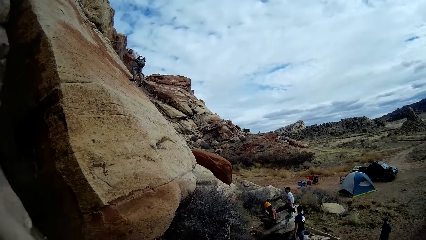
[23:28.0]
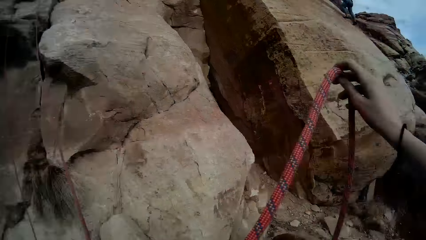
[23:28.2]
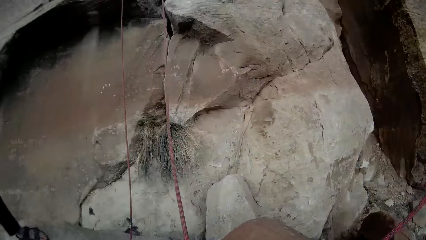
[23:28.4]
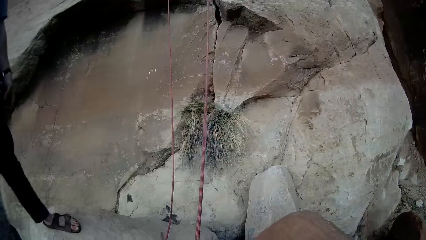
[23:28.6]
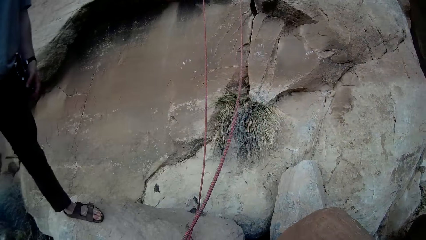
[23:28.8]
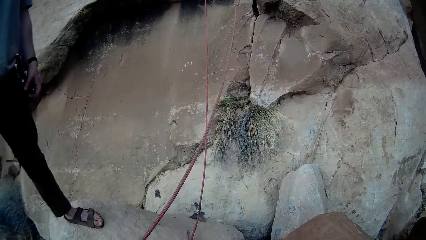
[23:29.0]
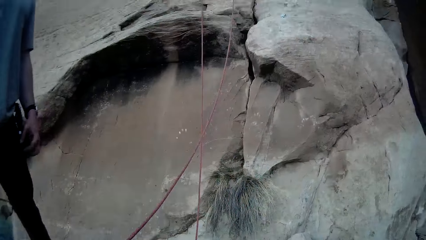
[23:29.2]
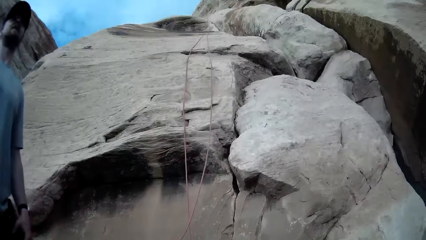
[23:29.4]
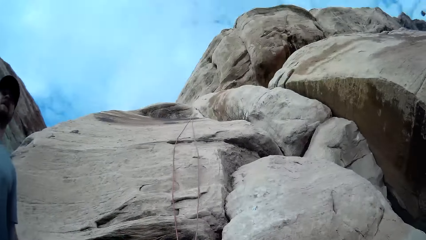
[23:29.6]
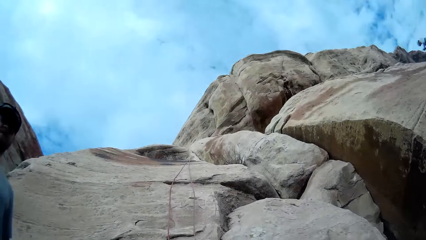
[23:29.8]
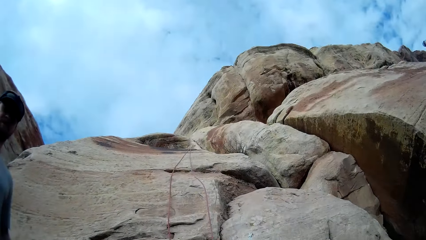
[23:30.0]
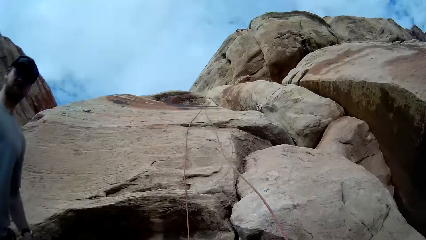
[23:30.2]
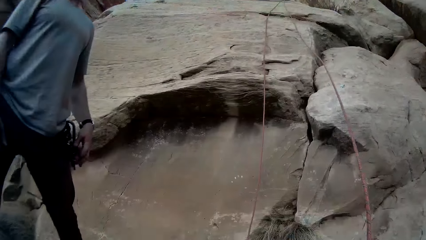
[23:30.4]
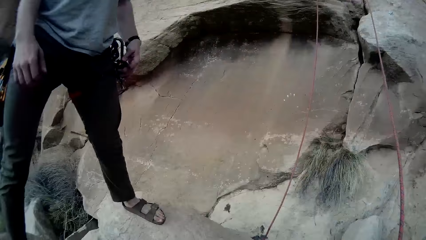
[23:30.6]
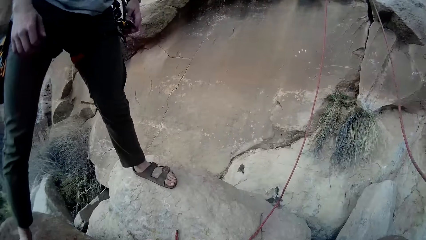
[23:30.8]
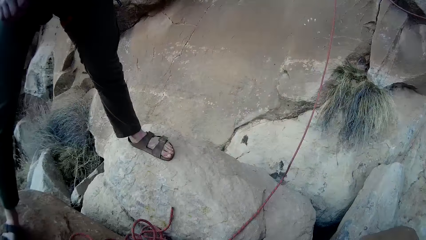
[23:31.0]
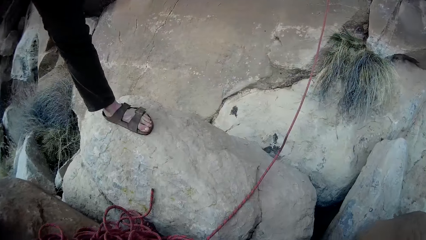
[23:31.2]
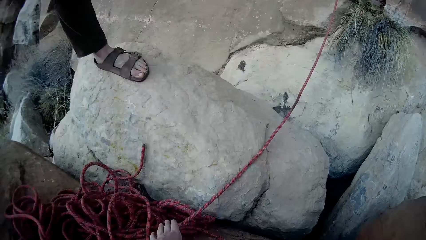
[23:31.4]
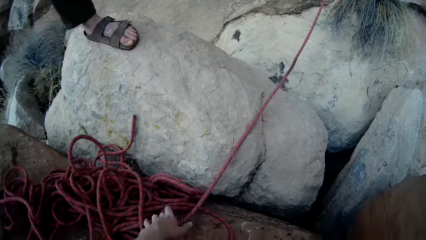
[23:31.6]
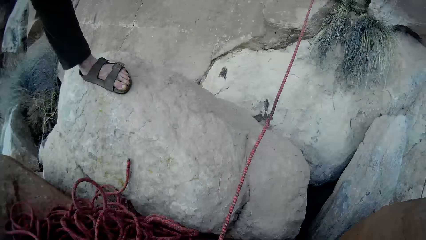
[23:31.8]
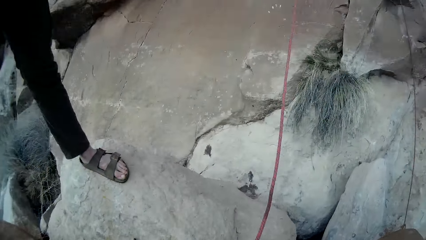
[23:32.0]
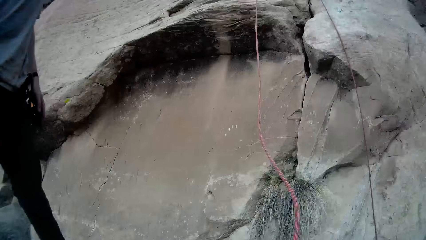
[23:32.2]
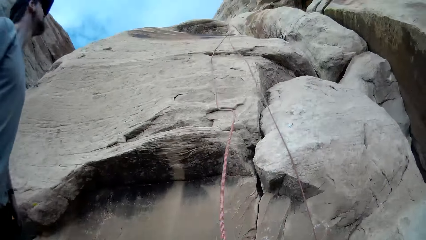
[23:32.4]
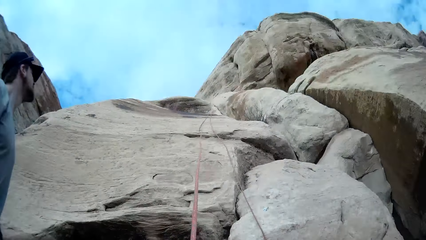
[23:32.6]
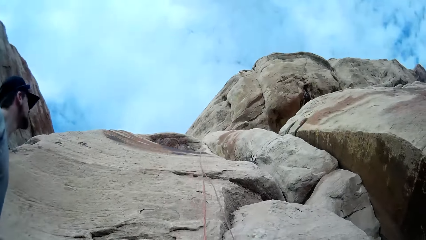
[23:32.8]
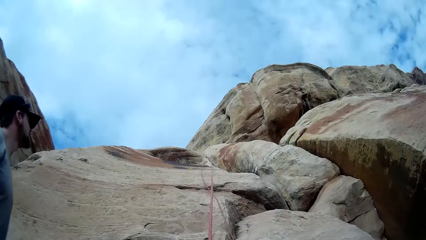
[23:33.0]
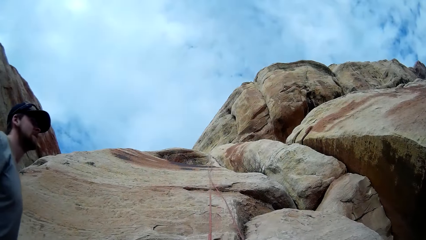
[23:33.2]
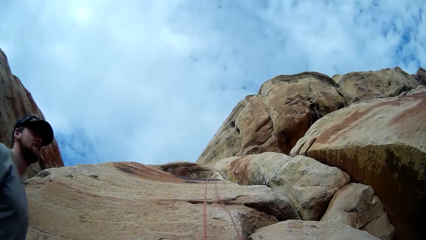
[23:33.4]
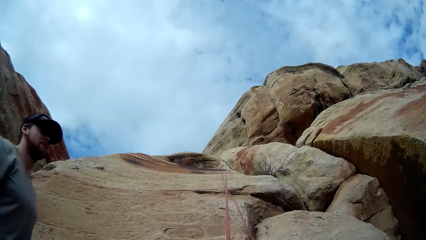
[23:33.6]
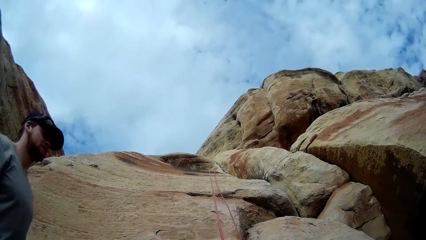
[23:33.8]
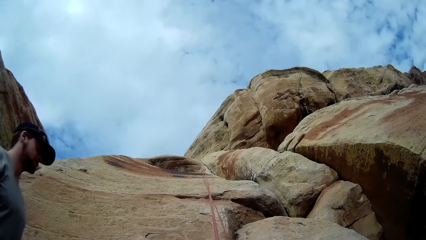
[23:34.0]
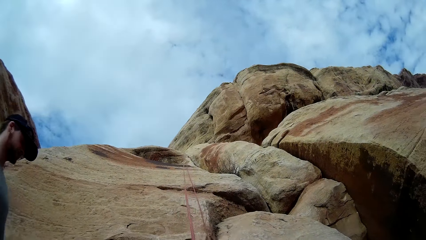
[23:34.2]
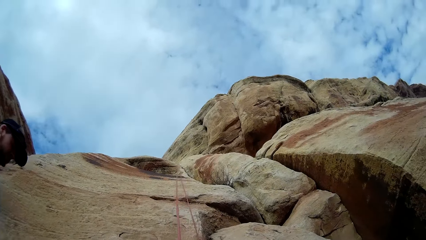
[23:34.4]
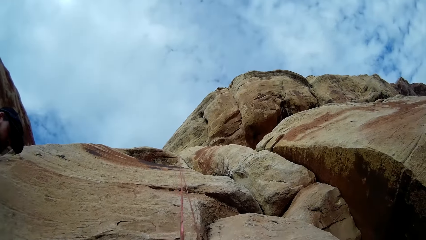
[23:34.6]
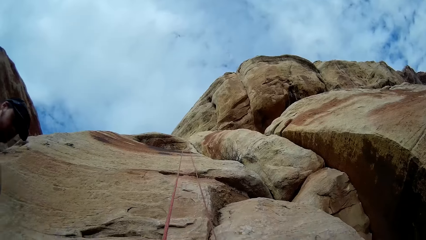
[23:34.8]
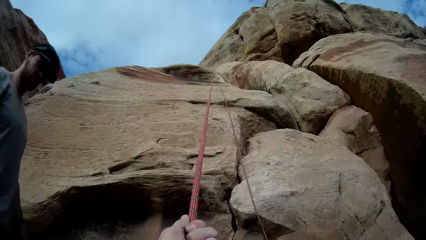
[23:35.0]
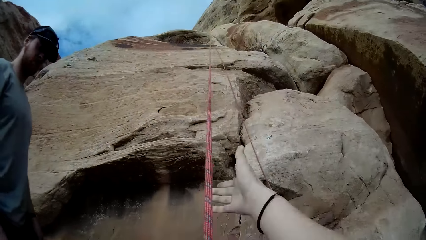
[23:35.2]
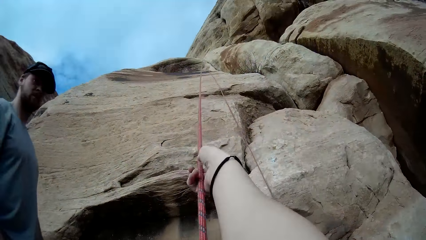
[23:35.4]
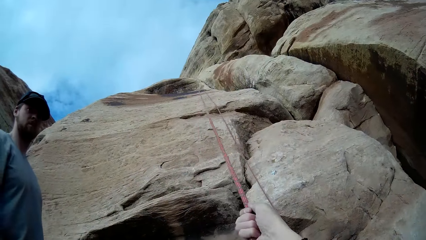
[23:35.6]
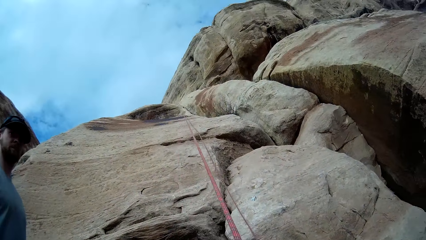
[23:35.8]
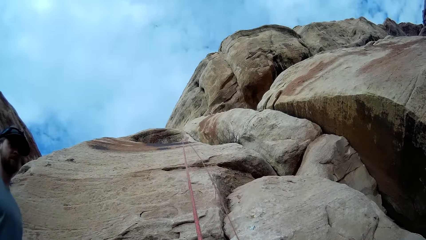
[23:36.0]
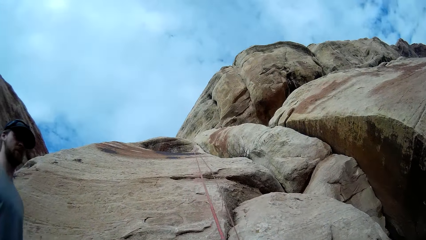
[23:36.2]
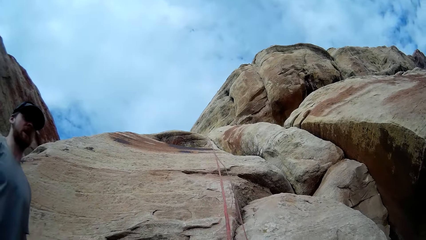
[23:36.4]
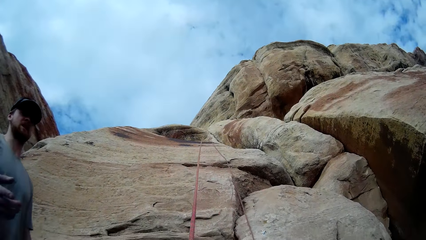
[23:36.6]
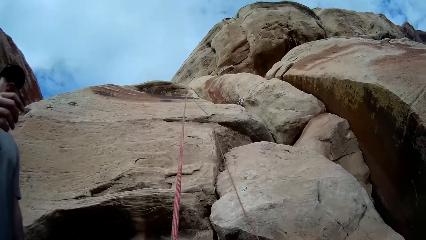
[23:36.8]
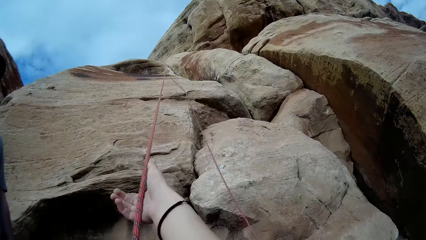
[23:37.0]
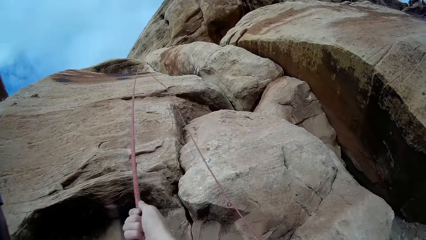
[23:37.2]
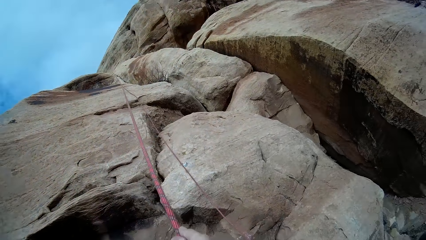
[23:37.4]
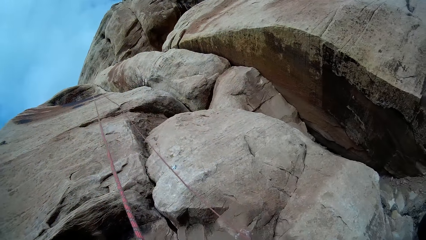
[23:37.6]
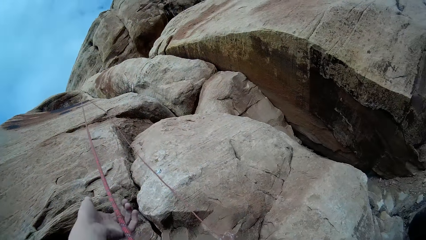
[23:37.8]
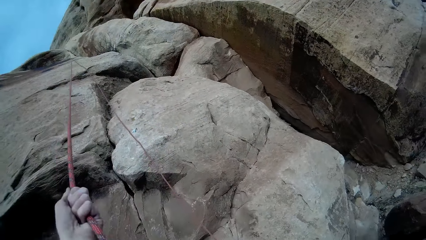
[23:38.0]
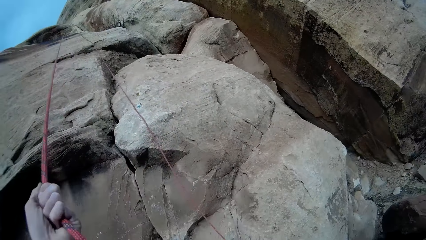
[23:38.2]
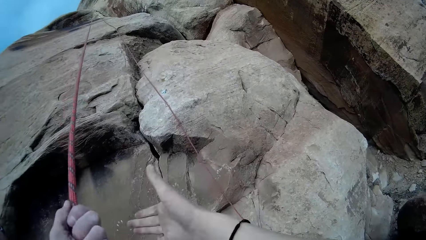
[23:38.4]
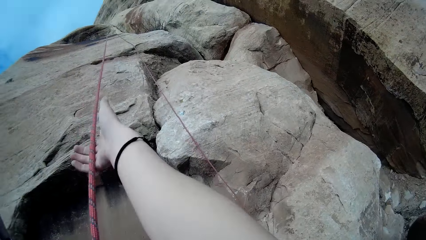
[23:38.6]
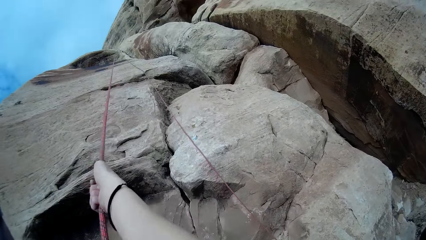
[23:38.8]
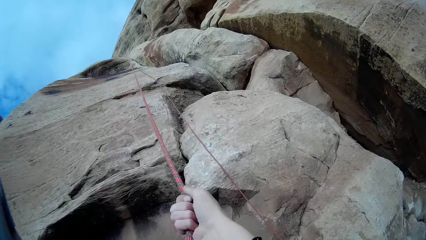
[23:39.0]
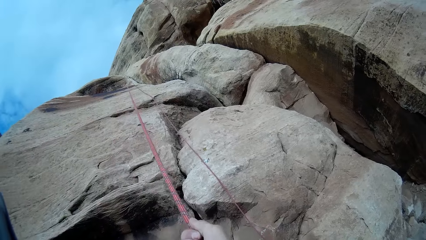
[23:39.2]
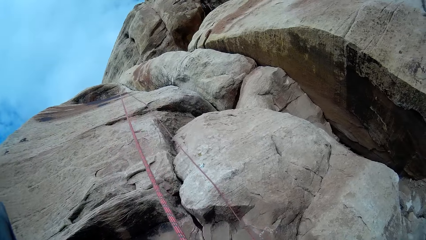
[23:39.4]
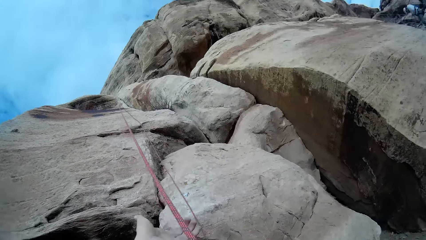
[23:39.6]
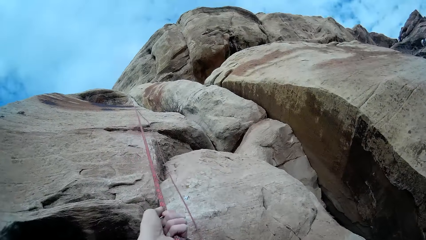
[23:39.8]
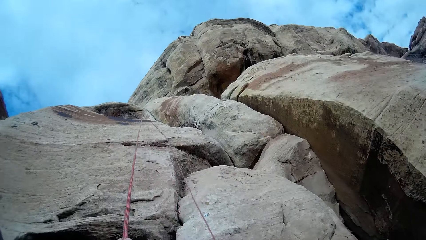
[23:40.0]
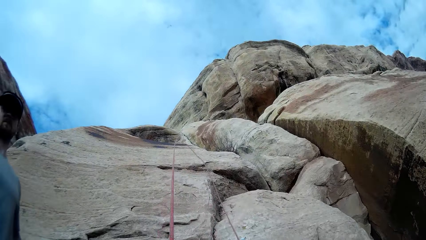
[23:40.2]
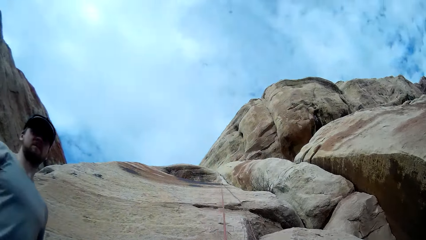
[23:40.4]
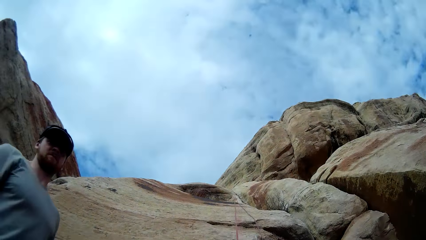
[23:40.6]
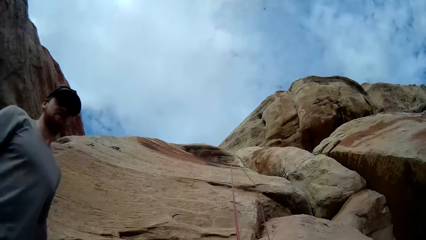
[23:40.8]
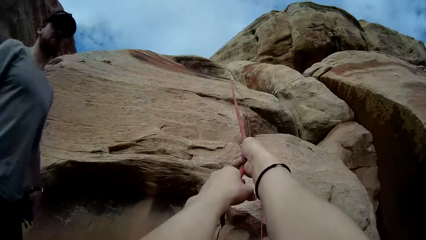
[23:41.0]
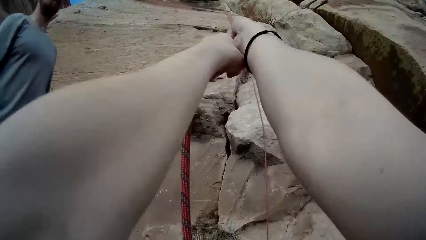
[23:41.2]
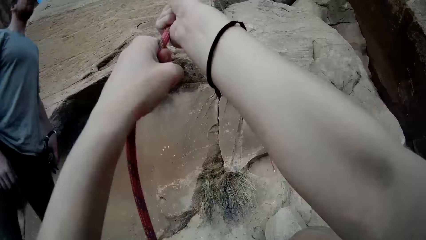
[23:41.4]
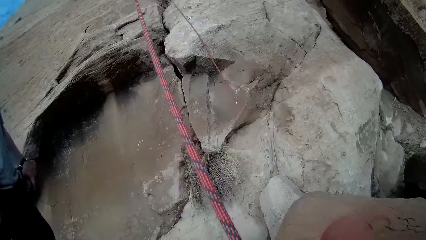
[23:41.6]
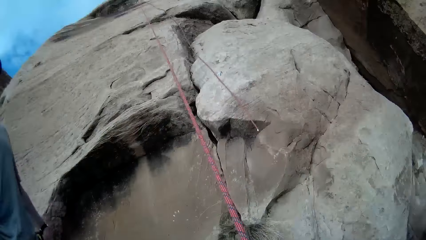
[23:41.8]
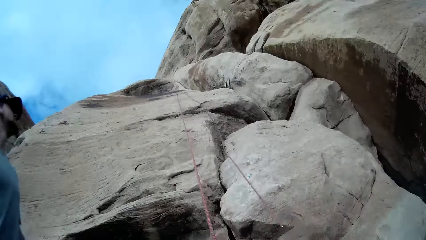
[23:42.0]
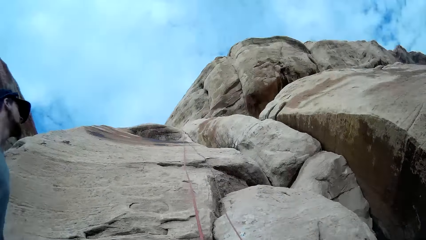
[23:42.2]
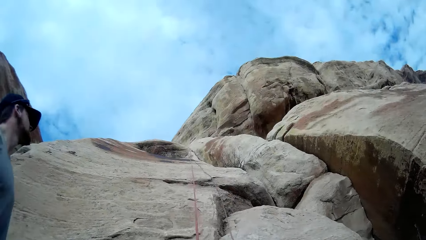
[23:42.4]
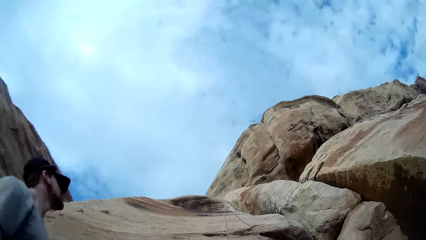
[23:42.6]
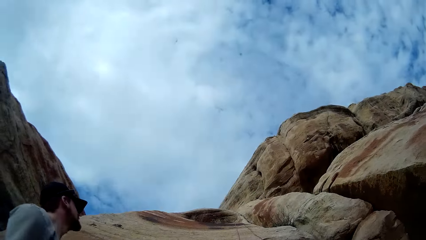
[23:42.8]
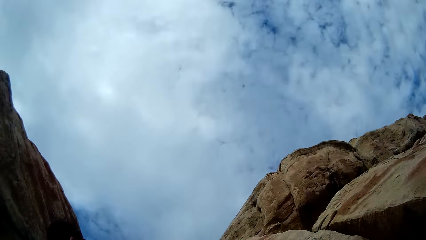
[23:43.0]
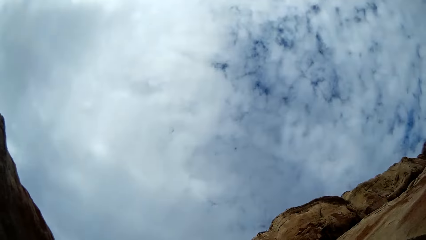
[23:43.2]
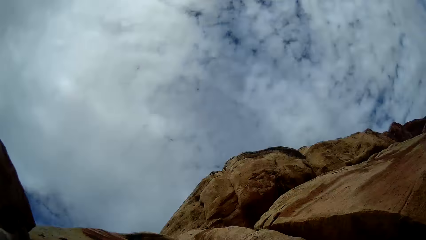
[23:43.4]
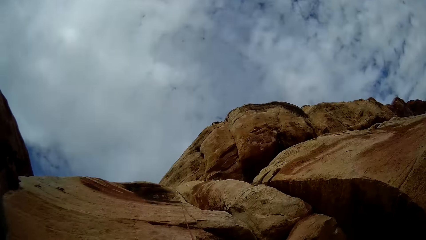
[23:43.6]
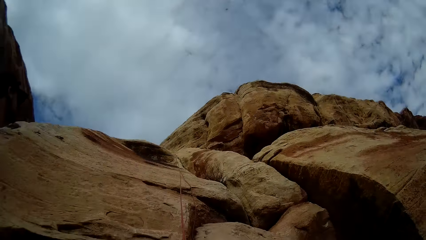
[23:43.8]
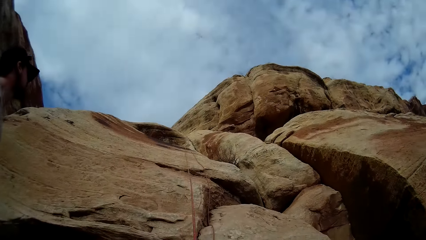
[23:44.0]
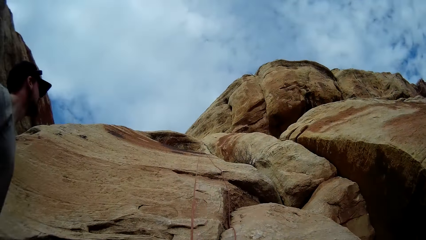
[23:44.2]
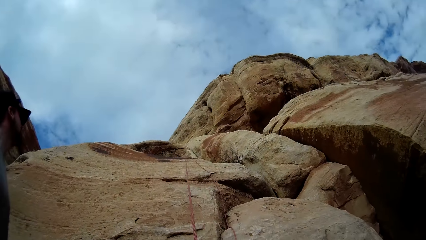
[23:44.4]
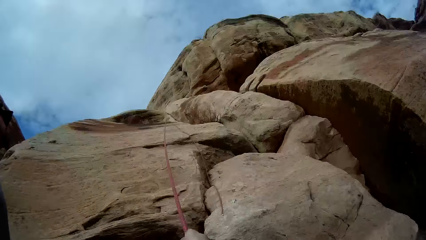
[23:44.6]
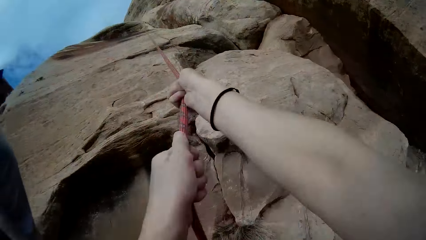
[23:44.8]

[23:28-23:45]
The camera wearer looks up. They hold another rope with the left hand. They look up. They adjust the rope. They pull the rope.
